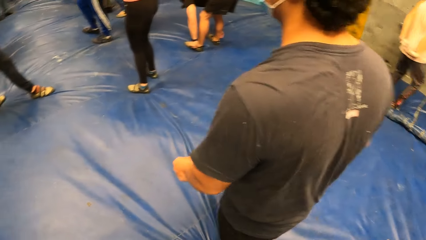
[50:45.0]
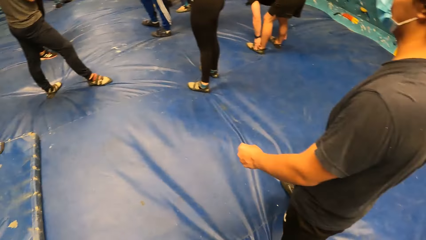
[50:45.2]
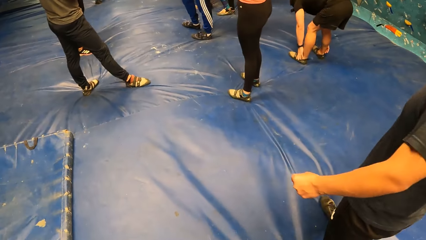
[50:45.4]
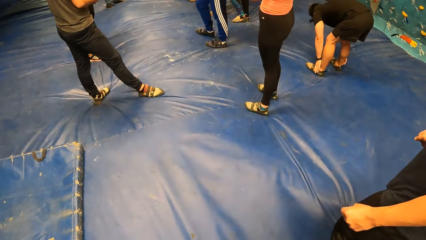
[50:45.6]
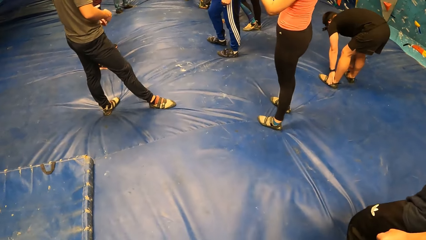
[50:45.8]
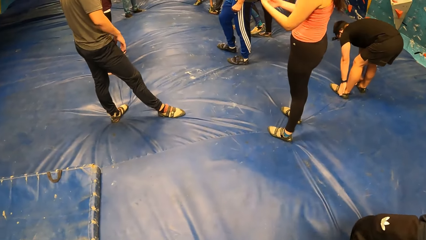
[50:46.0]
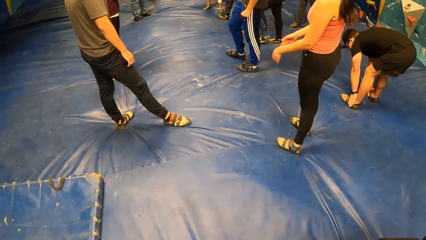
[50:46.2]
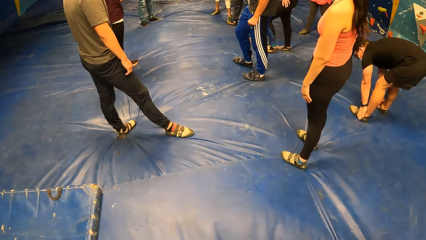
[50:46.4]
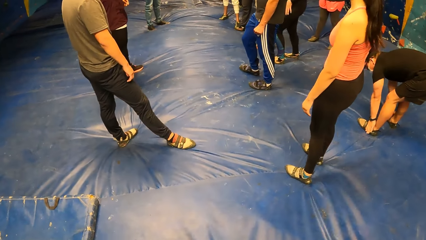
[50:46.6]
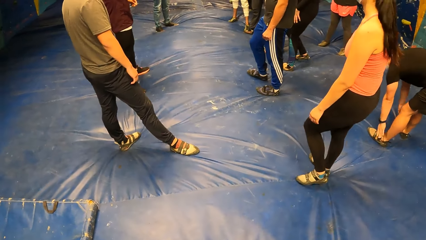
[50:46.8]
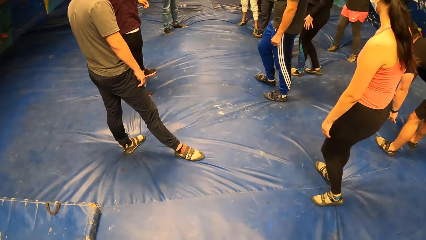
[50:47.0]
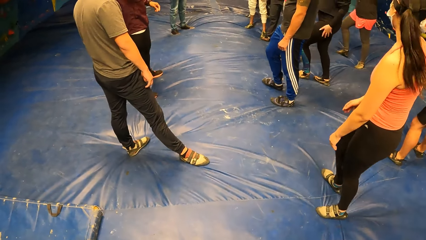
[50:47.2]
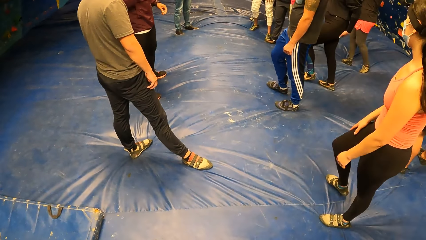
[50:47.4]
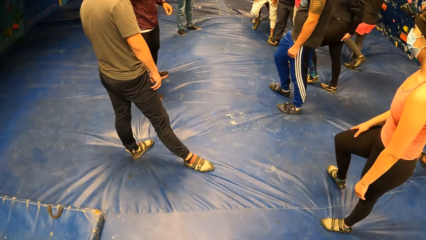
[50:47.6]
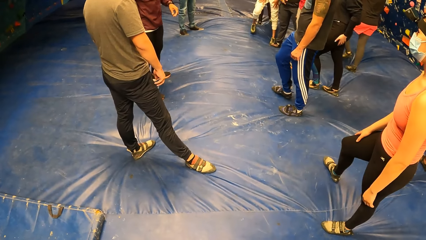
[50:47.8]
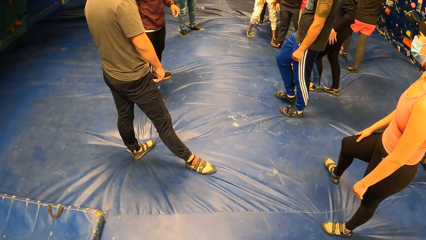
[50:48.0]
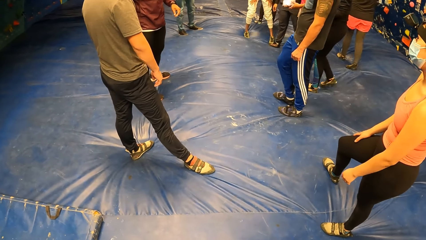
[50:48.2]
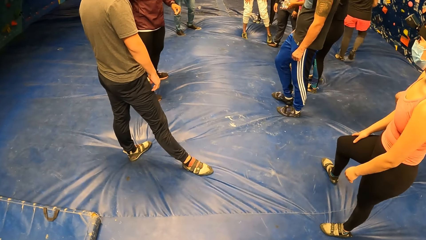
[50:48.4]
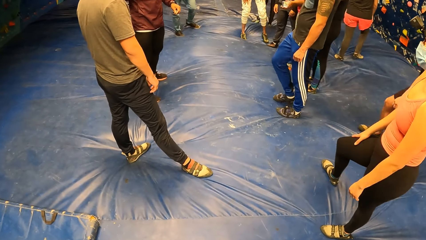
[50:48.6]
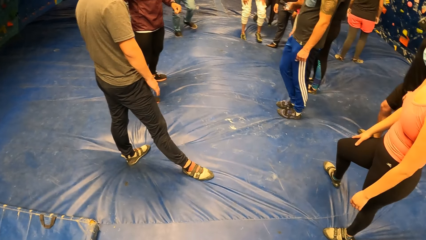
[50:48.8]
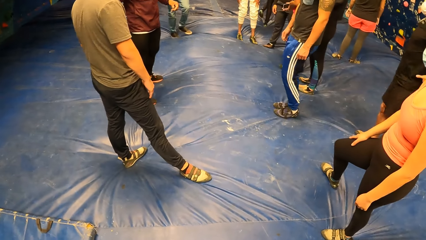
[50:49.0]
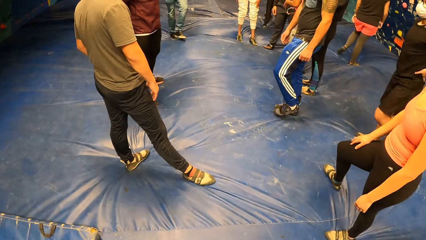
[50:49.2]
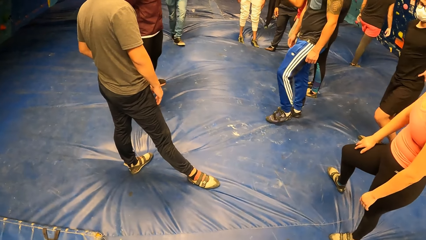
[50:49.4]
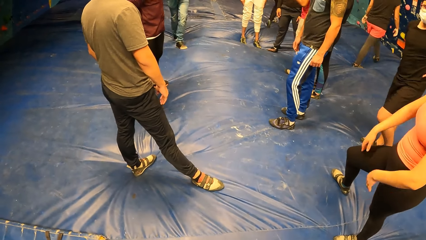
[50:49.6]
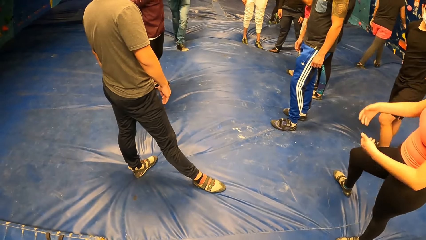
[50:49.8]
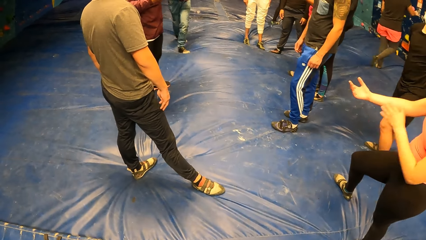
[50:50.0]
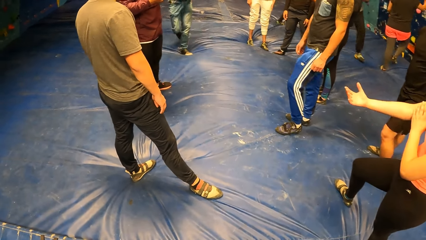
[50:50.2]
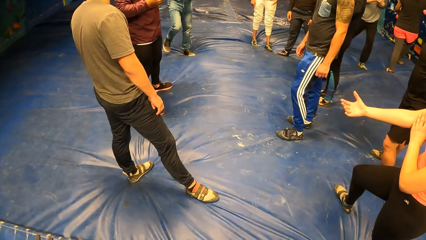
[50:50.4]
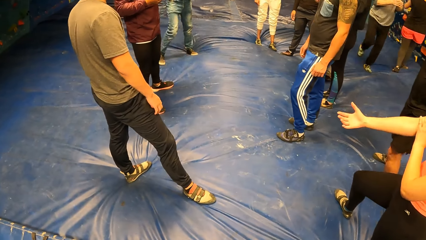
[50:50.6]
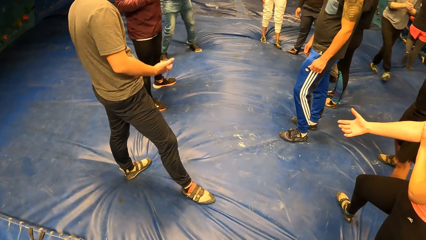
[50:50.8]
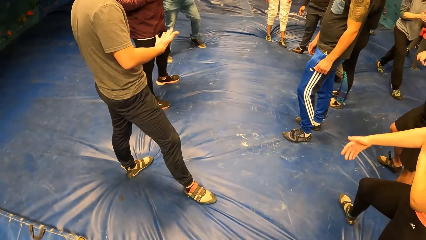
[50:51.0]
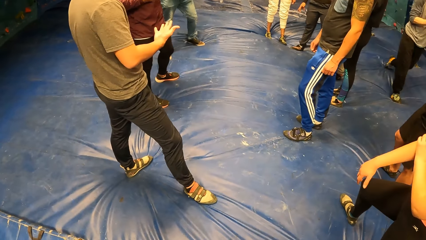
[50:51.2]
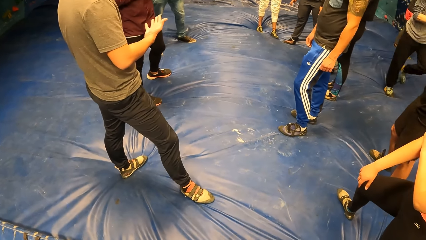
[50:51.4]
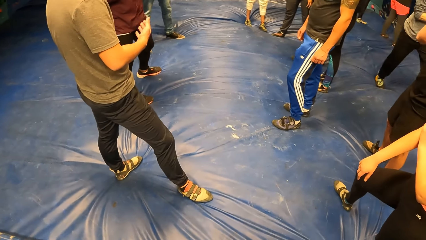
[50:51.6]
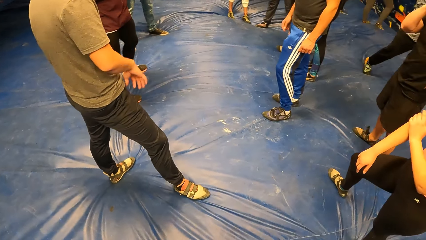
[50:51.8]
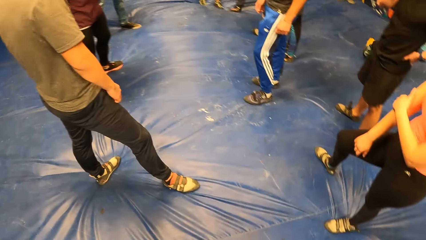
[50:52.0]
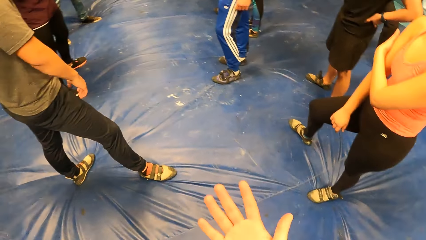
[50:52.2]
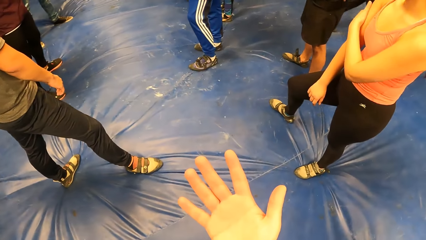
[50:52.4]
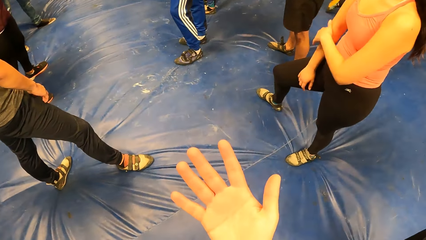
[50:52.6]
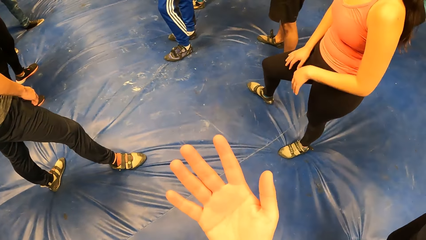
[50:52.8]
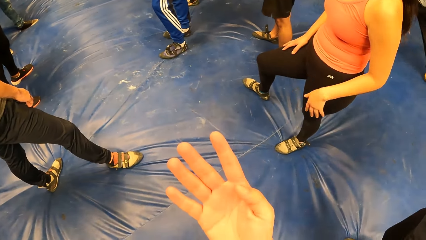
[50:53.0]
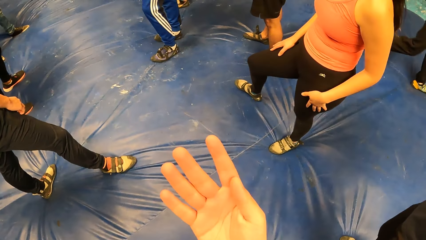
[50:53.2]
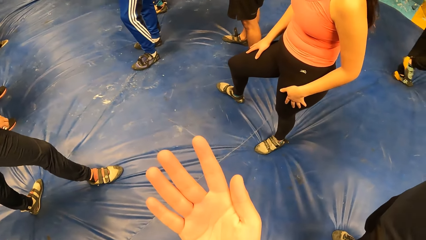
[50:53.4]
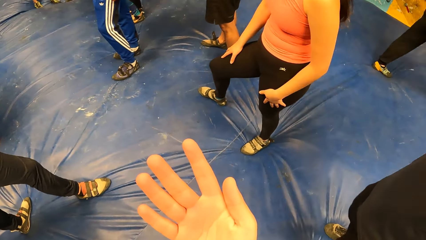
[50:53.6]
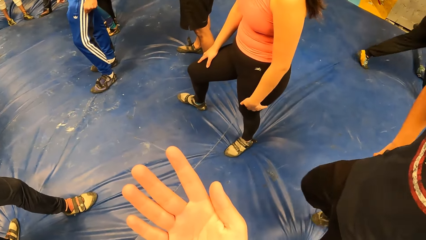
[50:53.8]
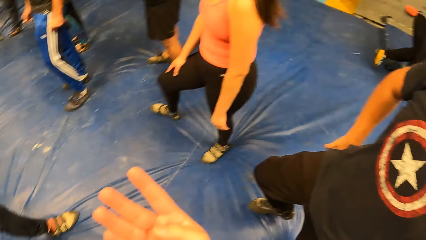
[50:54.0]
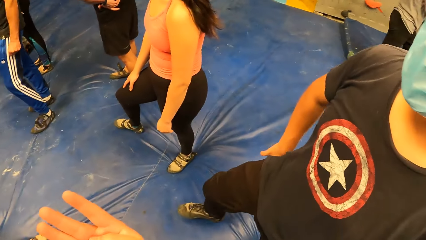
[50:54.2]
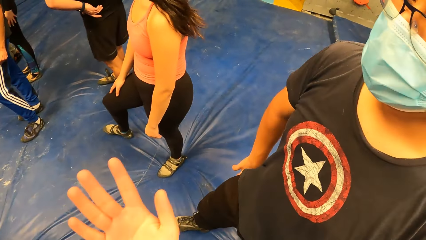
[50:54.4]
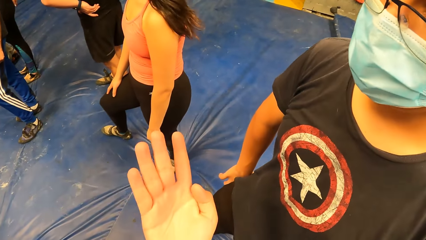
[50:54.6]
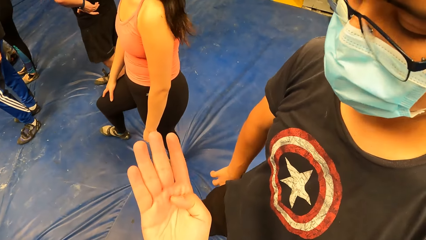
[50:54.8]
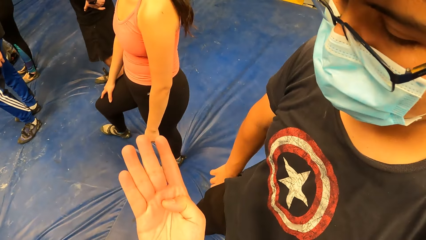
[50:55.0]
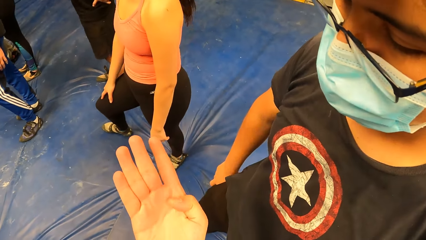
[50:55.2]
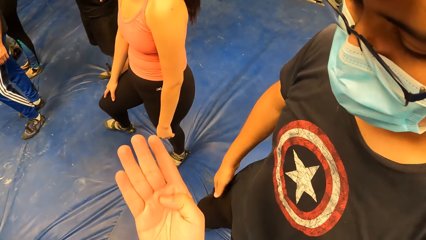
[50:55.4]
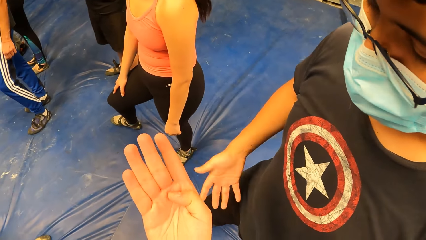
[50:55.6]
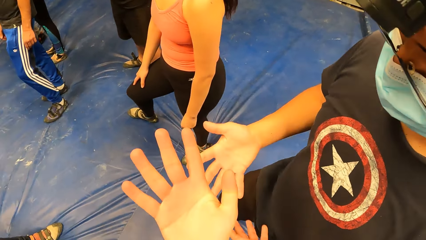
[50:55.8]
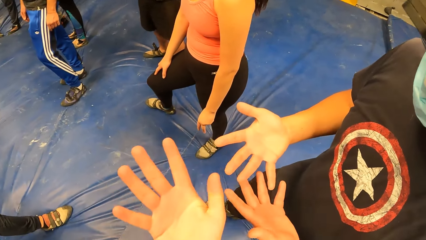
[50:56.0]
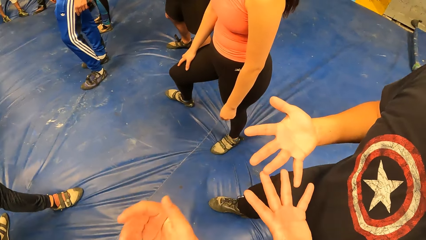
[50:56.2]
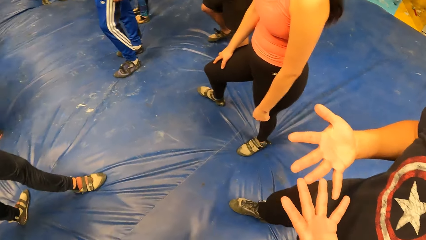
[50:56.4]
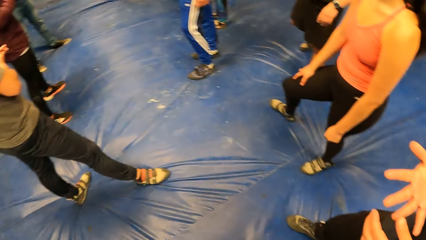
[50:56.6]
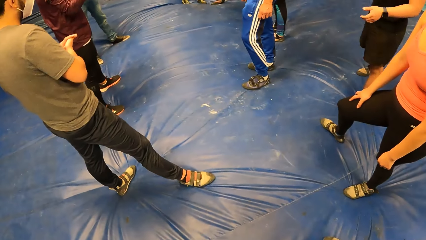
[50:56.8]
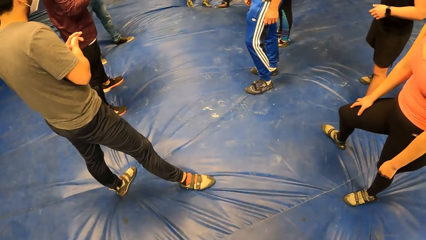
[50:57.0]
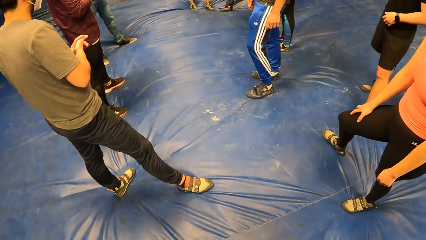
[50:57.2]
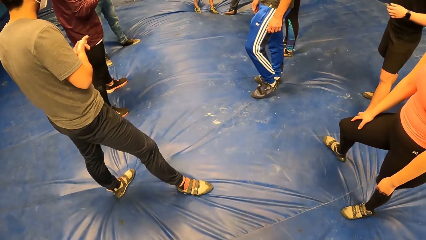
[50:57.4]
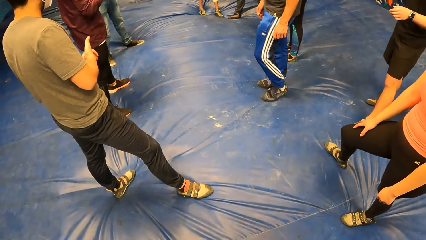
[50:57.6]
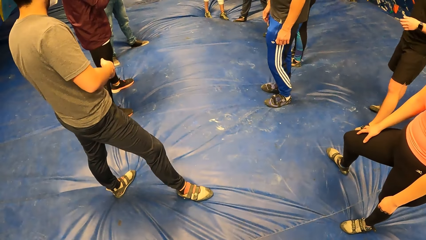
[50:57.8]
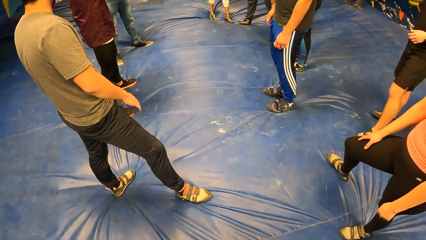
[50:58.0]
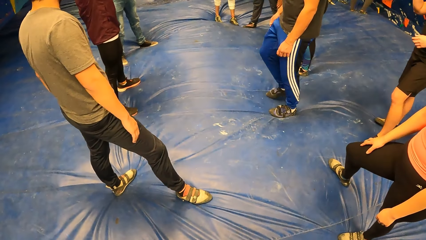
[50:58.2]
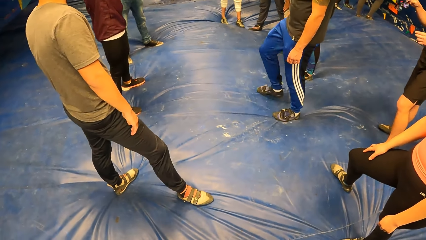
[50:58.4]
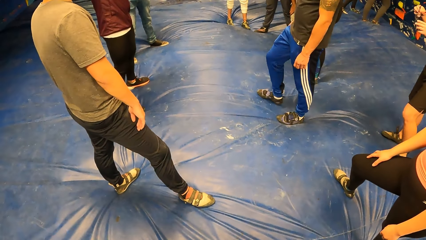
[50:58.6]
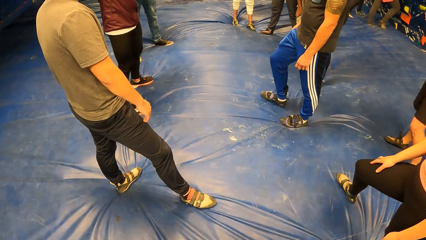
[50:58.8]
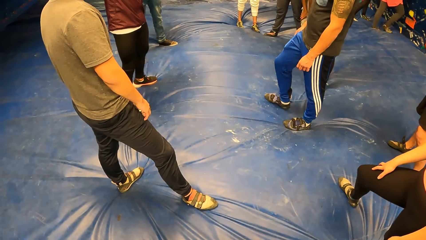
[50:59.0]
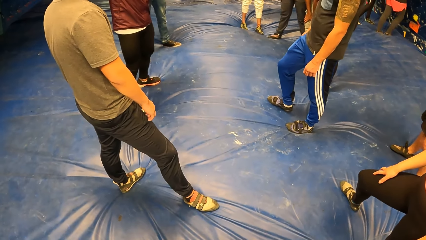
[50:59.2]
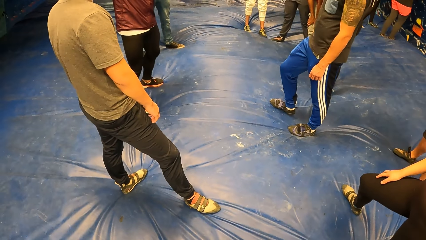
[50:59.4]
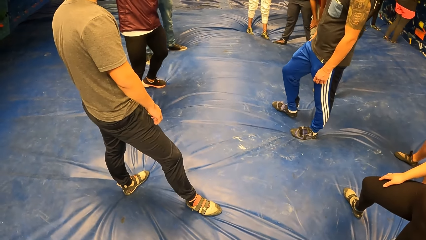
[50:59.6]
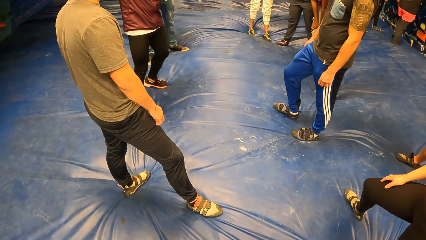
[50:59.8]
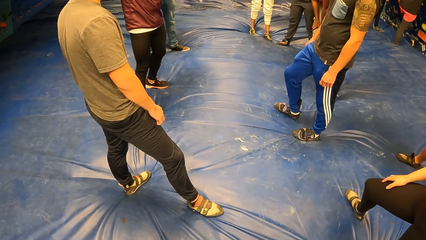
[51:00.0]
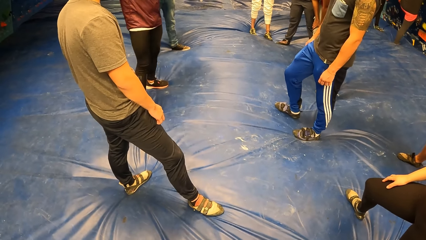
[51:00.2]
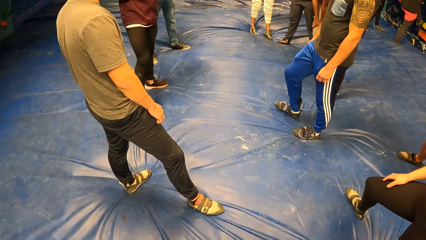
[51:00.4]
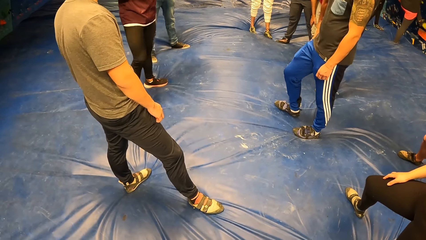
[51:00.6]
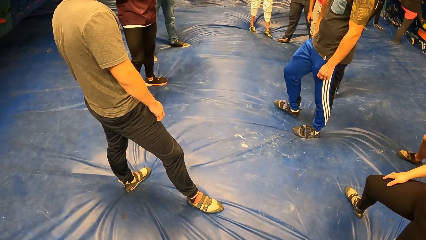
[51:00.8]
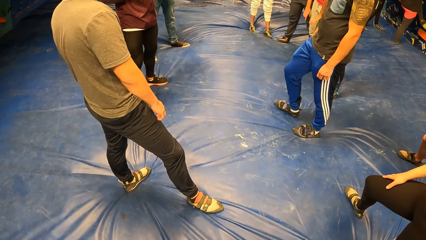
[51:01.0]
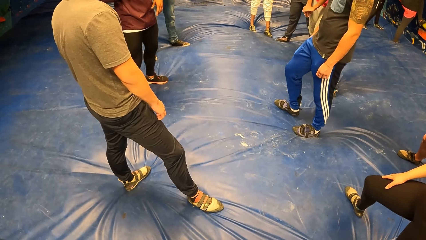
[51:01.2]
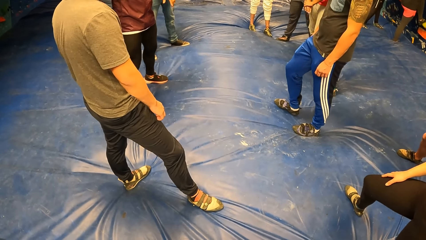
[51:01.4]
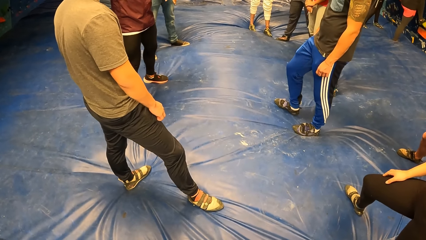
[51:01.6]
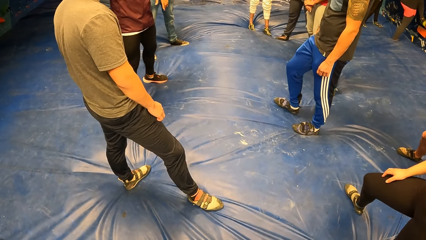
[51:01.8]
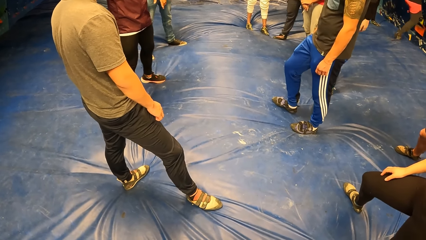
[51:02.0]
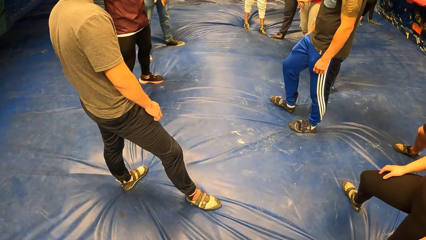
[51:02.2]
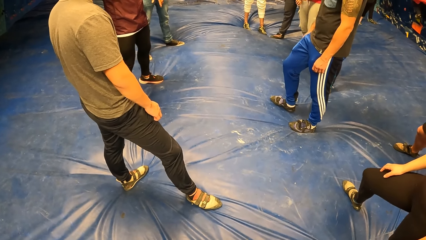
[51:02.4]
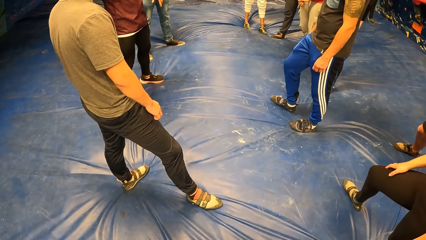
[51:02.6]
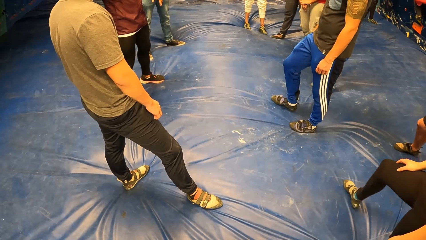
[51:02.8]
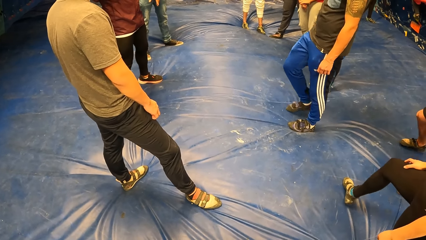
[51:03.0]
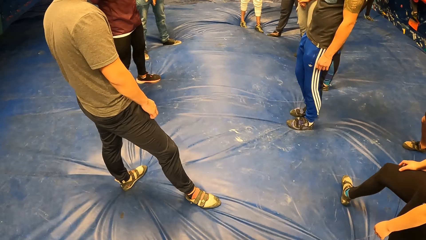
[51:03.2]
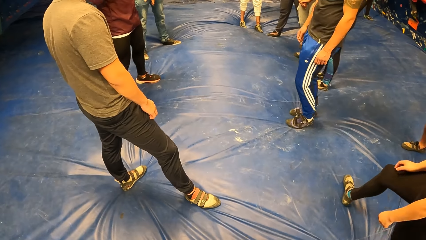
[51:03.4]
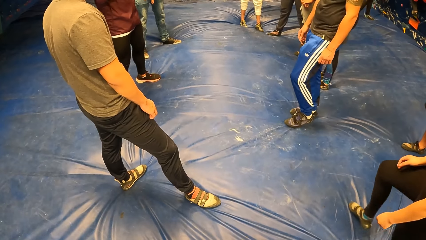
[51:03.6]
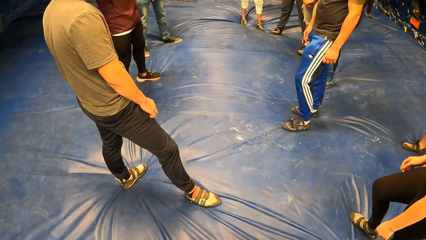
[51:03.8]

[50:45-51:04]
The camera wearer spreads his right palm. He looks at his hand, rubs his right palm with his right thumb. The man looks at the hand of the camera wearer. The man spreads both palms and looks at his hands. The camera wearer looks around the climbing area.
